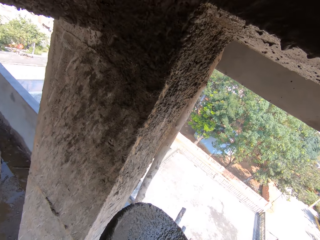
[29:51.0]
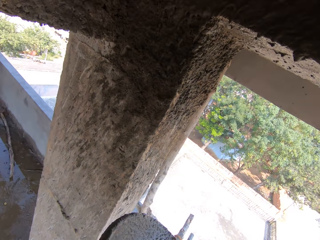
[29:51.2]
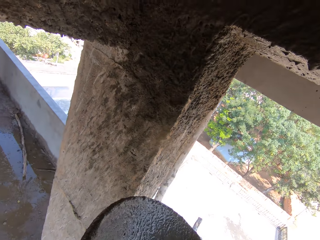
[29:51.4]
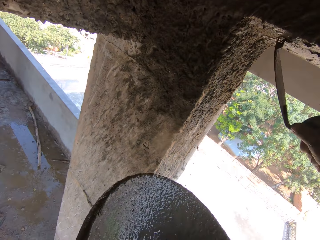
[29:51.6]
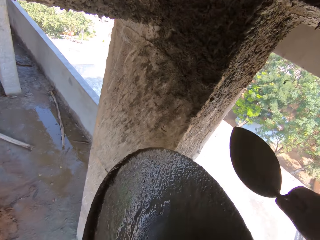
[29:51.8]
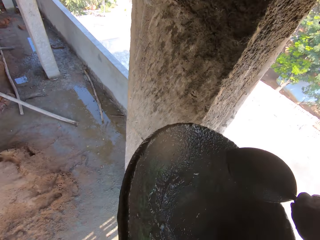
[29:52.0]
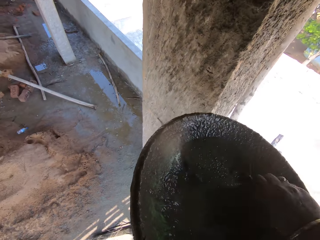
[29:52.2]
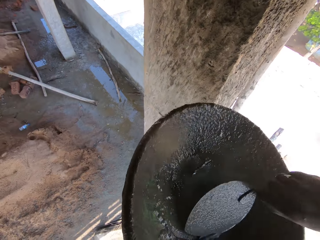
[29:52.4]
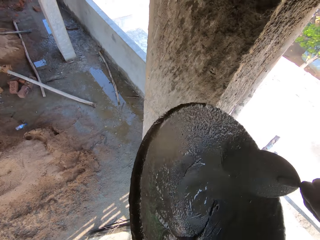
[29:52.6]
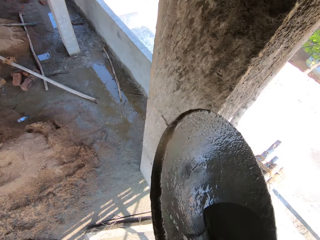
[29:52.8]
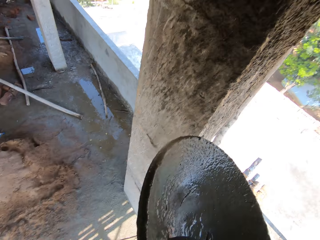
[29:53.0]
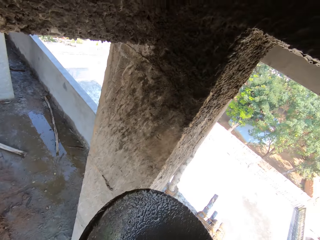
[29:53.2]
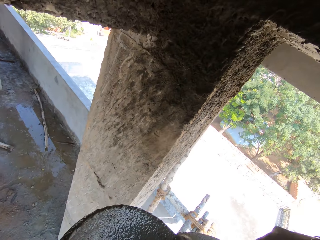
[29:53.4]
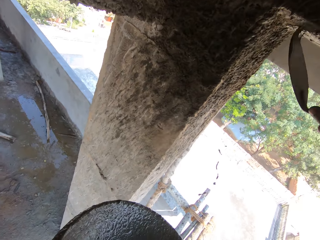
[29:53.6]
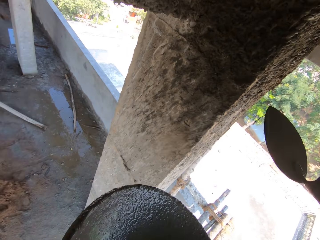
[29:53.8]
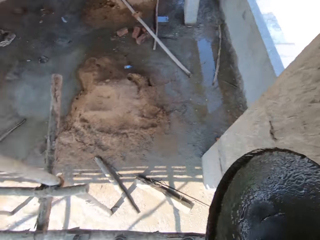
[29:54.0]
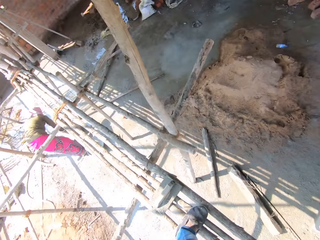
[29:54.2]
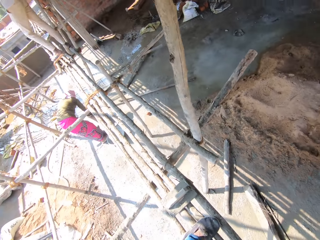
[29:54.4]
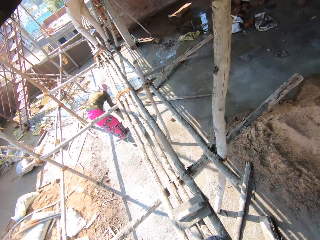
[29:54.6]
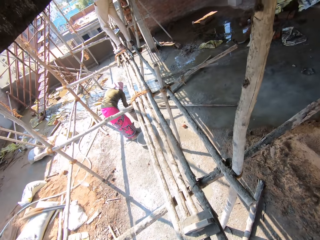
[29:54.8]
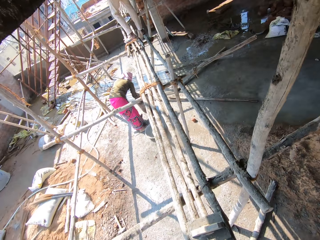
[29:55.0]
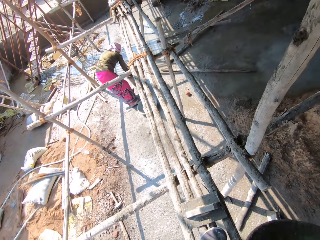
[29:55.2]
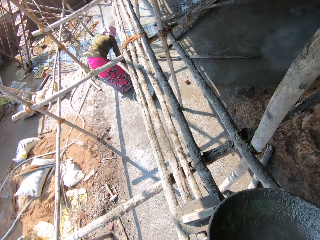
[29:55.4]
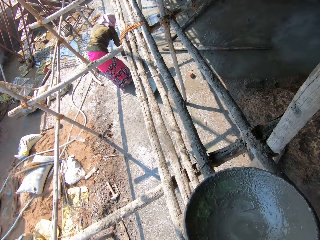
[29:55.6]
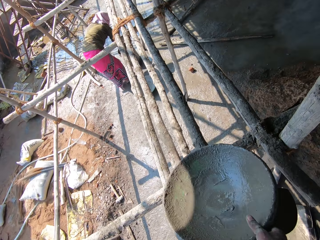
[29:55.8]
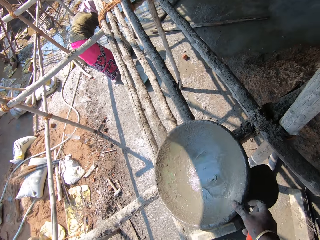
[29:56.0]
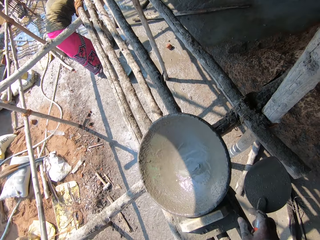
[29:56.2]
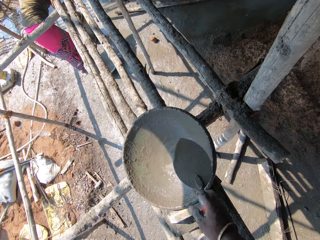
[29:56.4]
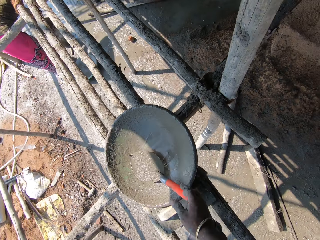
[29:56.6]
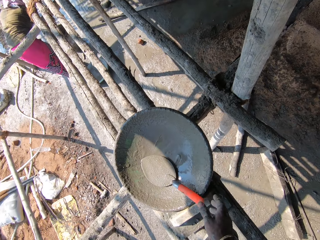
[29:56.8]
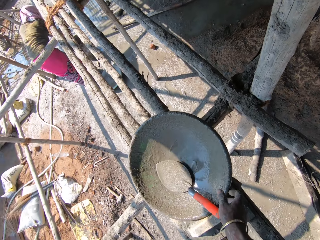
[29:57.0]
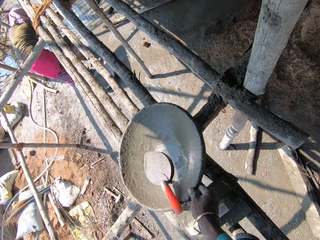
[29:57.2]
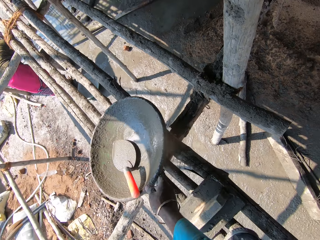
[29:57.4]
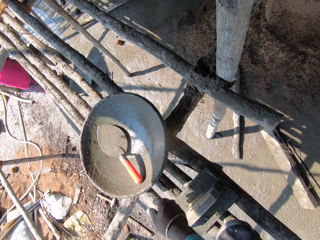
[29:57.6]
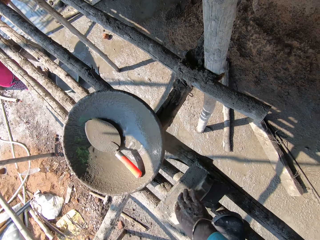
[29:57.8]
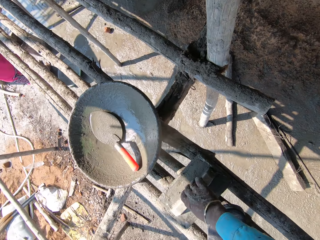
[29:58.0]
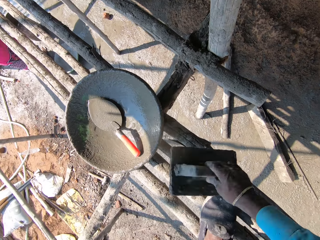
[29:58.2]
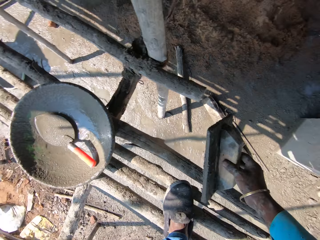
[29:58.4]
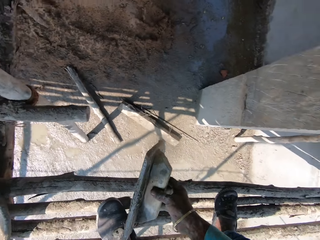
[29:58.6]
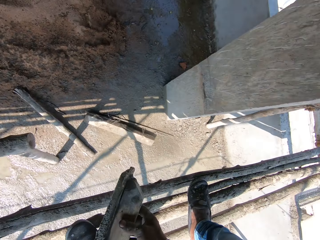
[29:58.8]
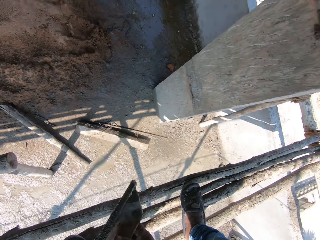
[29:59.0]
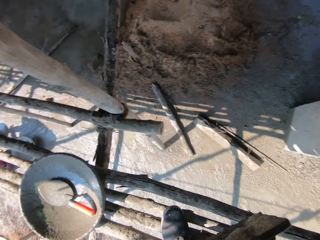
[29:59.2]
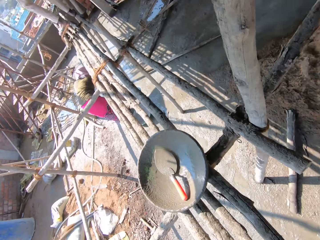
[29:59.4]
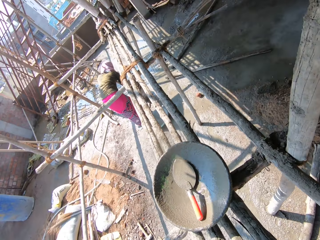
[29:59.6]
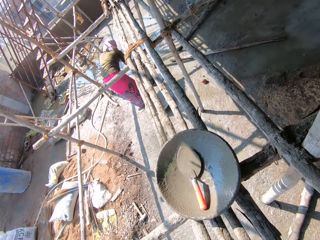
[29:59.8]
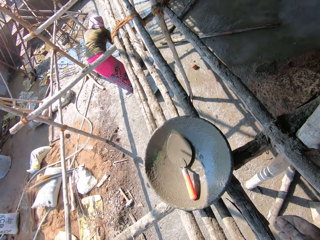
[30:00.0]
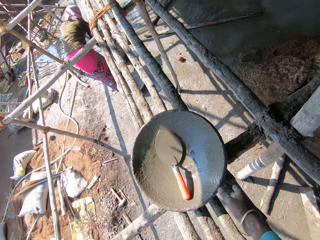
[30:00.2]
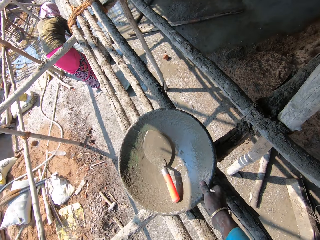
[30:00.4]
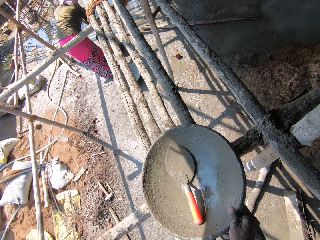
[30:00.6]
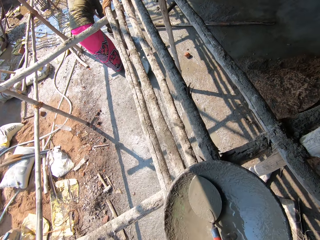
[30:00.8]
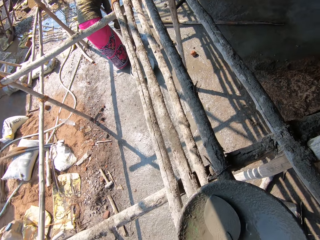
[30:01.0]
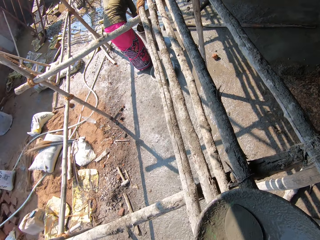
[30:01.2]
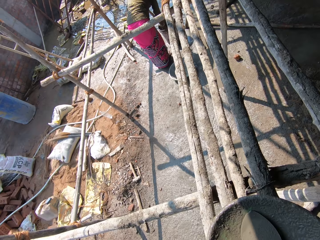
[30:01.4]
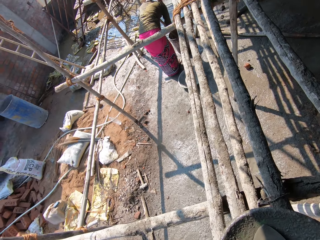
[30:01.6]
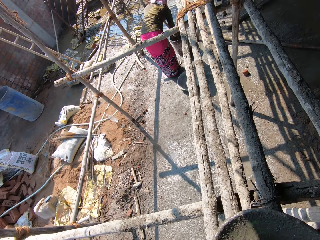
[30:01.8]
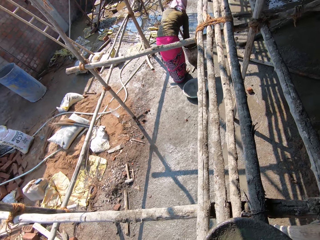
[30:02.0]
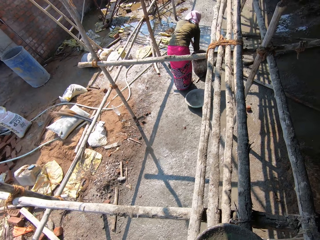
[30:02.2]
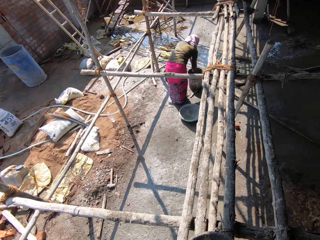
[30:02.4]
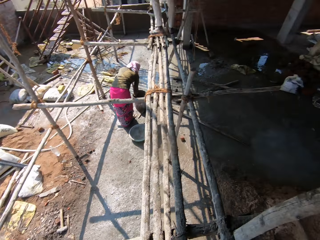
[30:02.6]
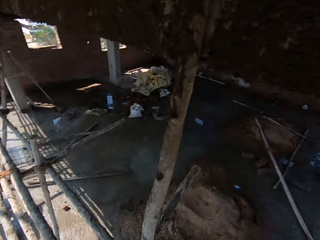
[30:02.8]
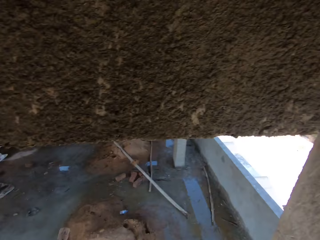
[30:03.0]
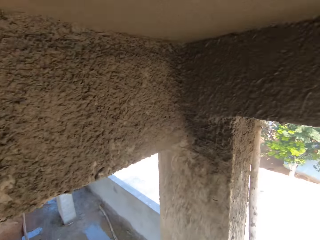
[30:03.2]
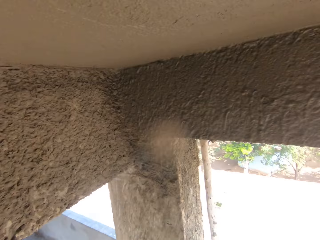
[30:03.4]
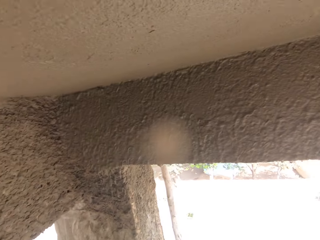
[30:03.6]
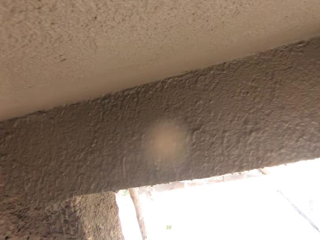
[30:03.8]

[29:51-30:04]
The camera wearer scoops the concrete mixture with a trowel. He pastes the concrete mixture on the wall. He scoops the concrete mixture with the trowel. He pastes the concrete mixture on the wall. He puts the mortar tray or basin on the surface. He puts the trowel in the mortar tray. He pushes the basin with his right hand. He picks the wooden float with his right hand. He pulls the mortar tray. He picks the basin with his right hand.

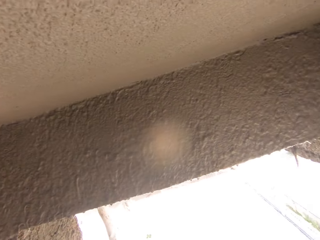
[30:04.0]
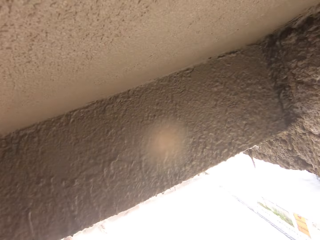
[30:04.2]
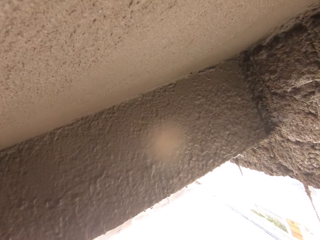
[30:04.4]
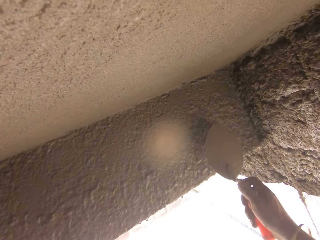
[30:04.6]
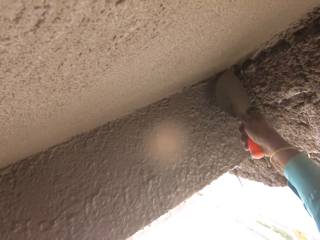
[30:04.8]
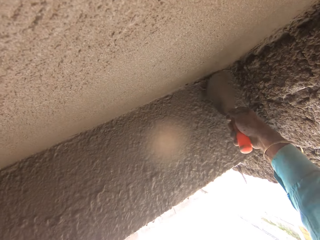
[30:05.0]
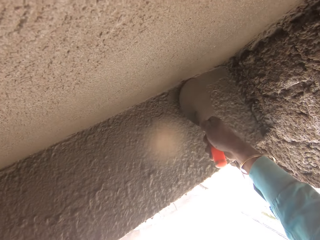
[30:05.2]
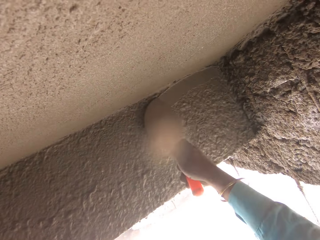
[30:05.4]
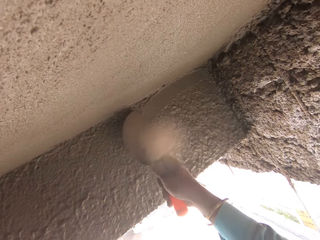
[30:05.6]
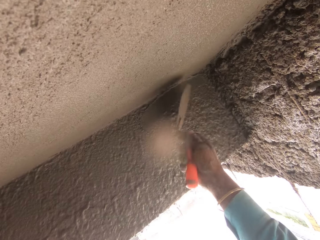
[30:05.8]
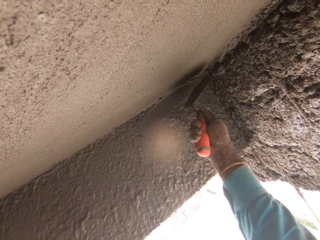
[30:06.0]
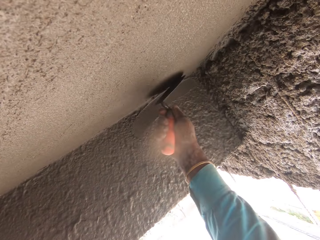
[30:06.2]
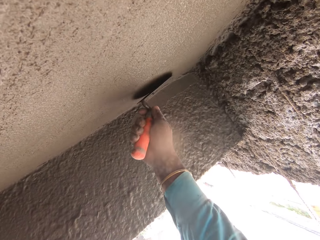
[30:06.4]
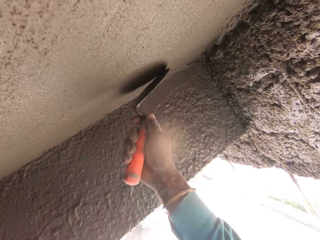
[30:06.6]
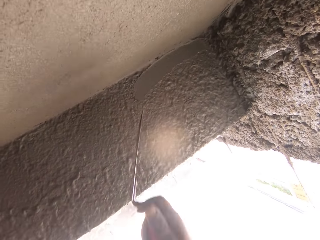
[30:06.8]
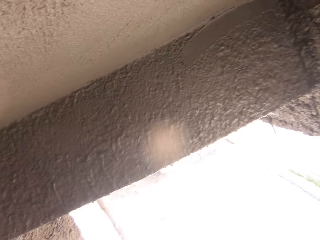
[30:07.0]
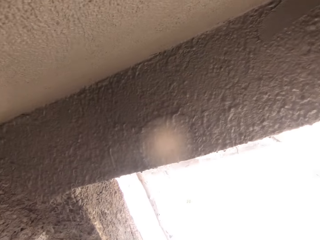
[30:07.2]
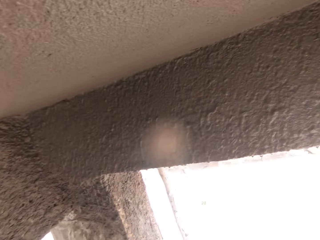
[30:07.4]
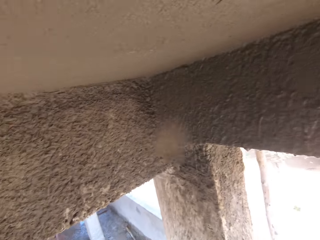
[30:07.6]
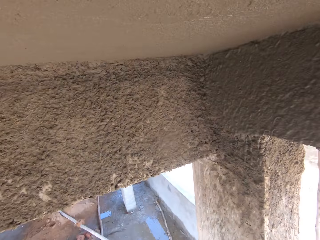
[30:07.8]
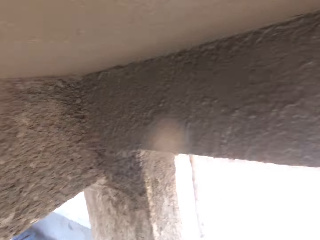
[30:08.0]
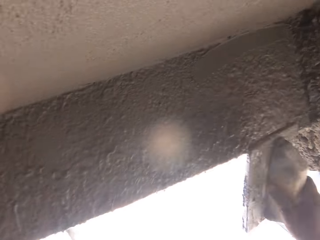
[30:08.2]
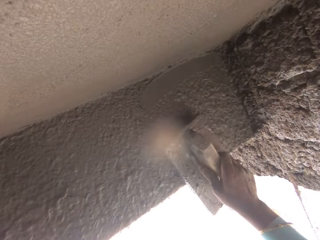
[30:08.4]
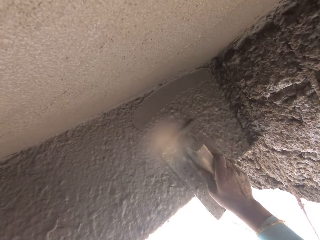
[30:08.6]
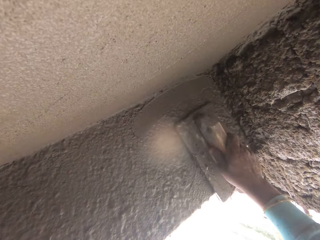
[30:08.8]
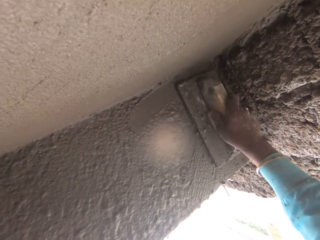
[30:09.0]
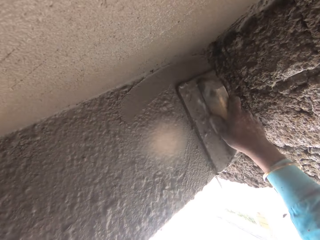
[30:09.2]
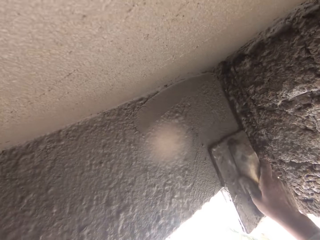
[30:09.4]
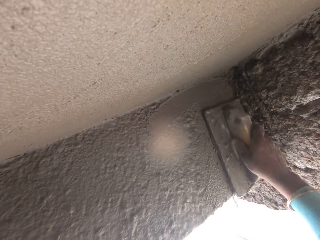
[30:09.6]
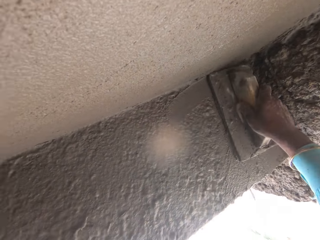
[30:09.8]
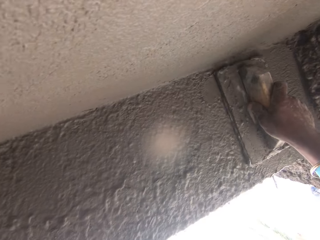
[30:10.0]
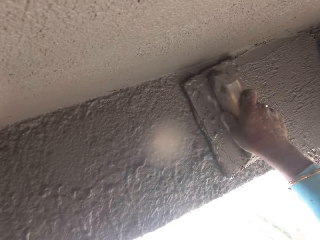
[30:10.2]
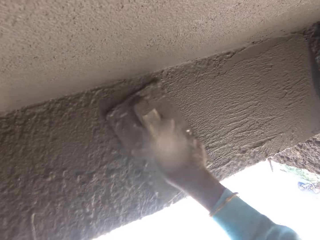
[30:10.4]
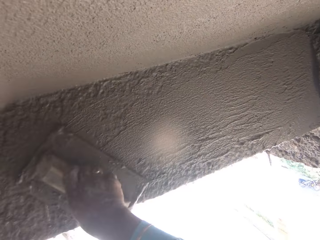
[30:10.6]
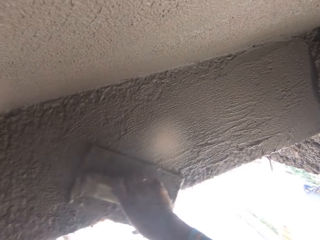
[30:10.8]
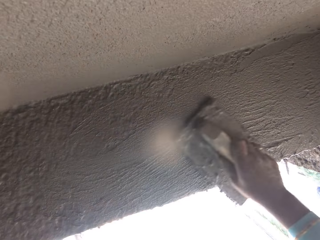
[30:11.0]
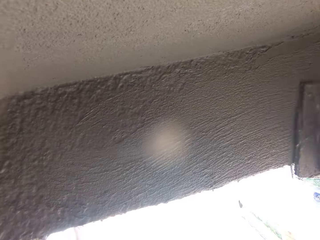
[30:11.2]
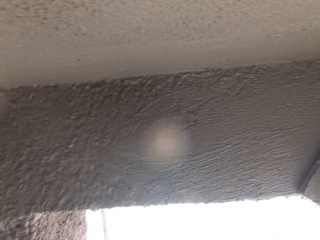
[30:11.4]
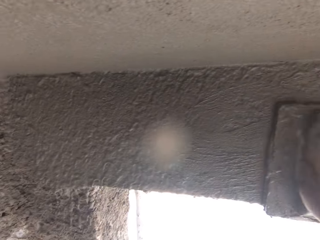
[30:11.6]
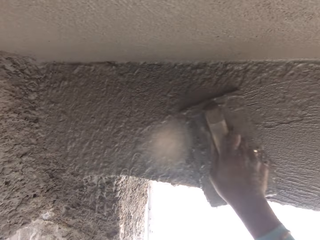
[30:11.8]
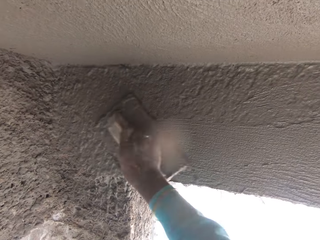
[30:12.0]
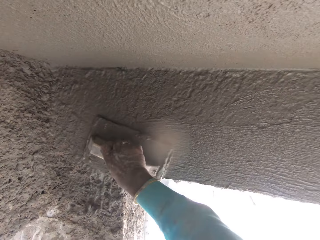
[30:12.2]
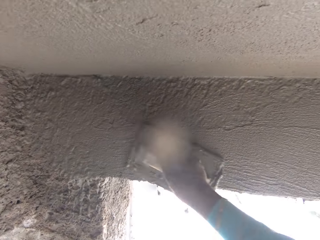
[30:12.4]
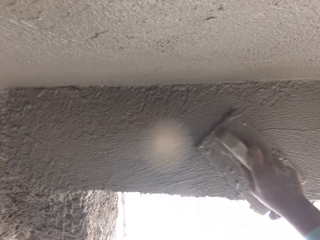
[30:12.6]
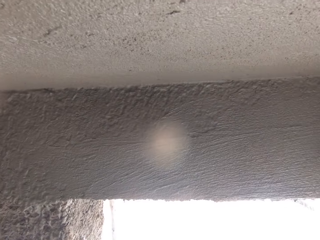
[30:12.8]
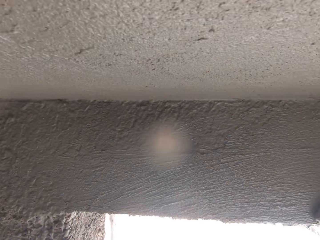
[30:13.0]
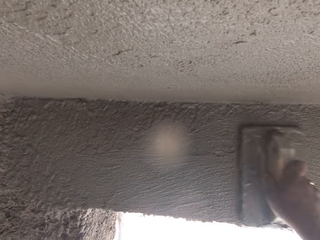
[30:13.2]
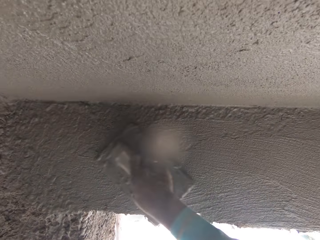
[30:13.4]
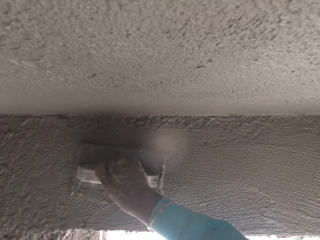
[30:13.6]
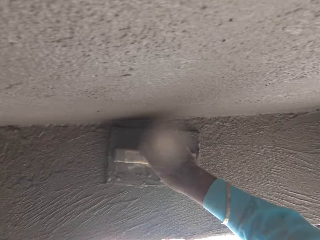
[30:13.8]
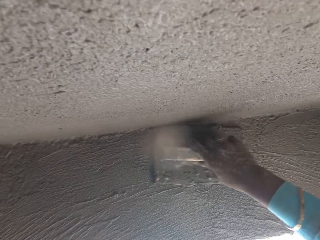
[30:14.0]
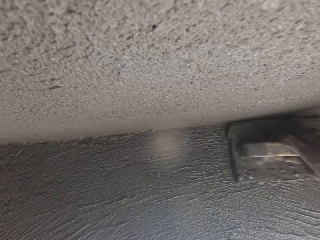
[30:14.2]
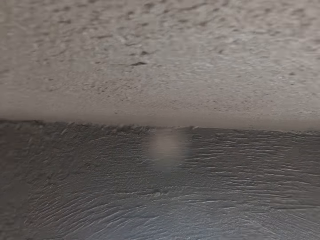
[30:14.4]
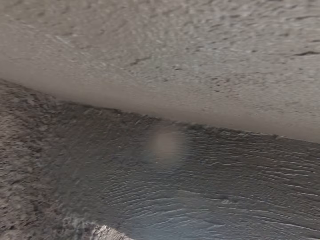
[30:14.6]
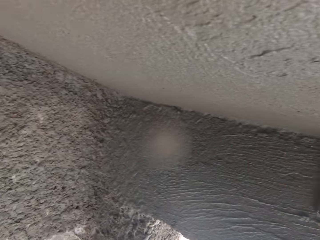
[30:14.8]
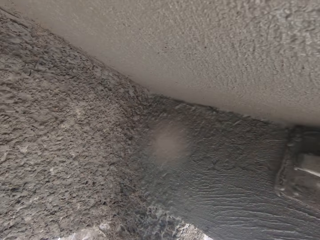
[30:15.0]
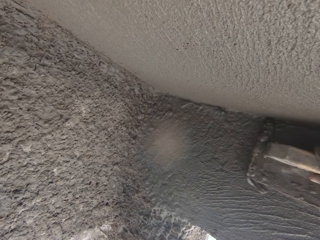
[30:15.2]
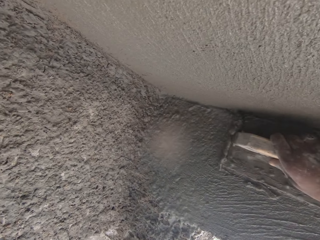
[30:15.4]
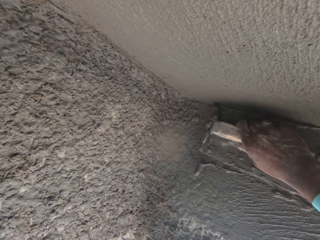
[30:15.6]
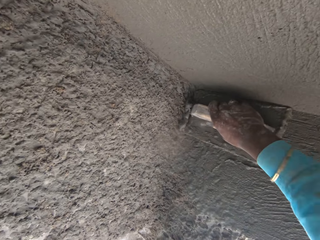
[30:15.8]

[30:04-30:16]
The camera wearer levels the mortar with the trowel. They level the mortar with the wooden float.
